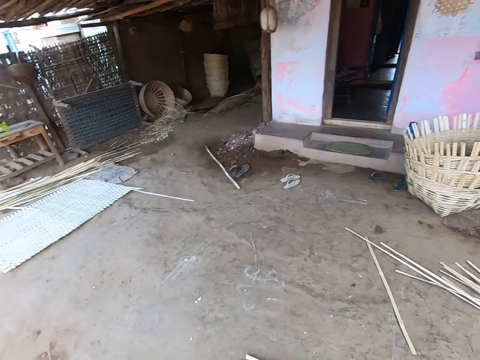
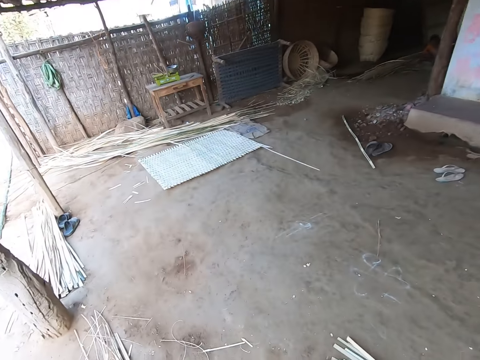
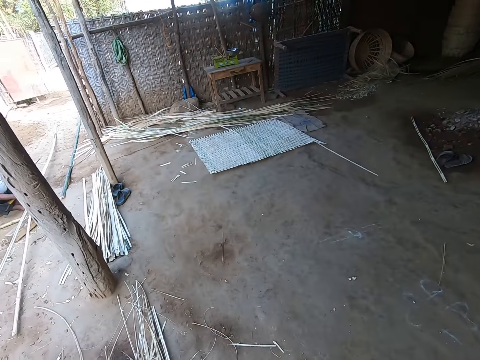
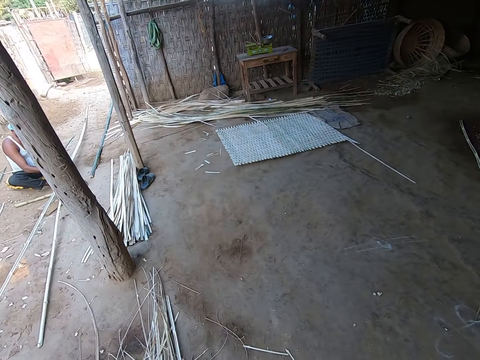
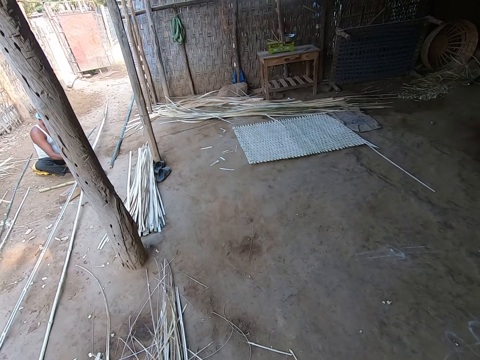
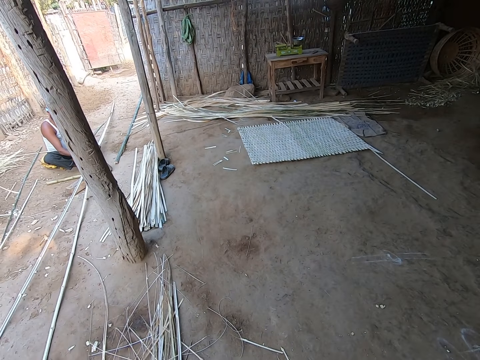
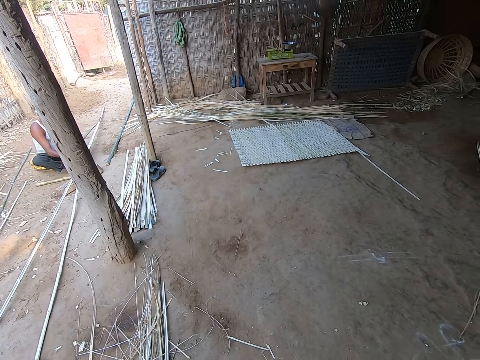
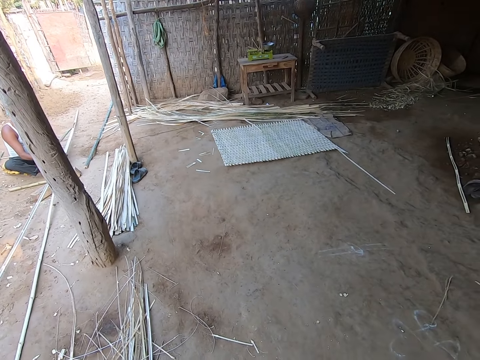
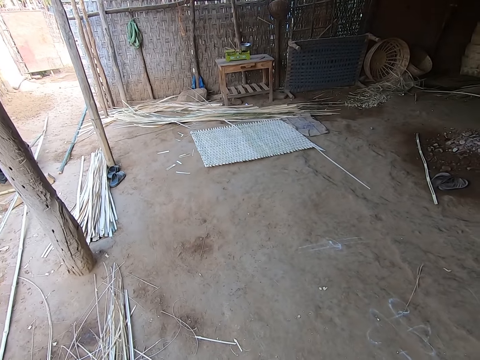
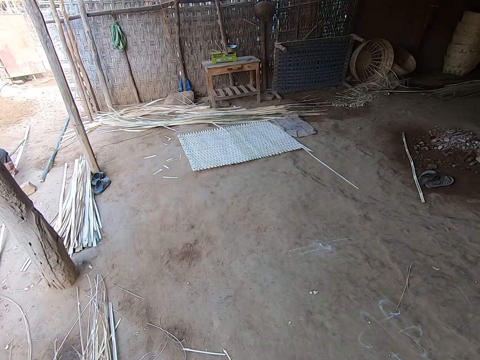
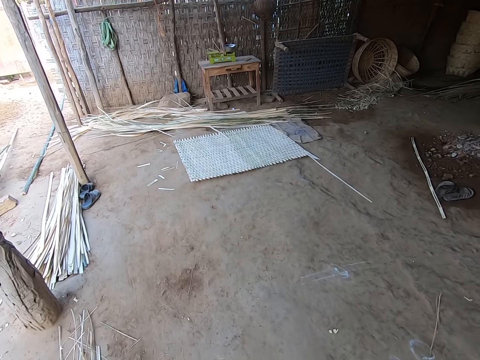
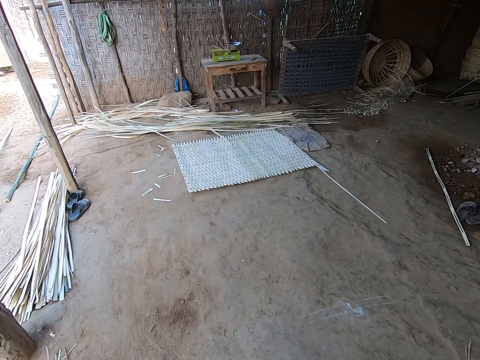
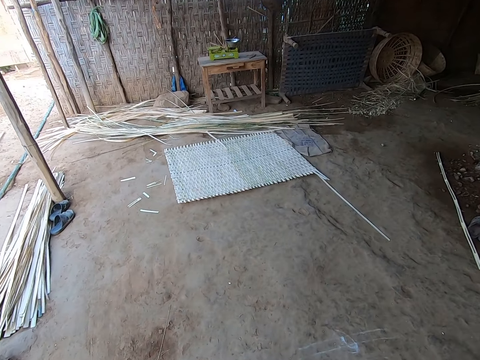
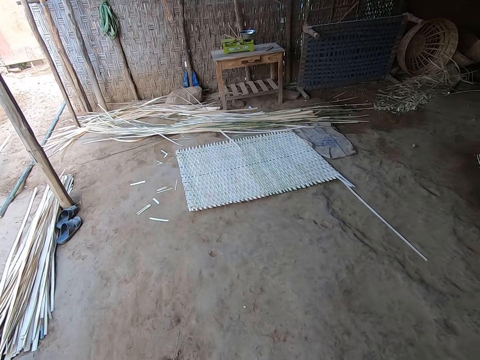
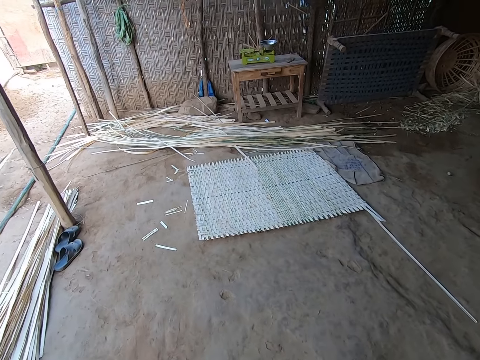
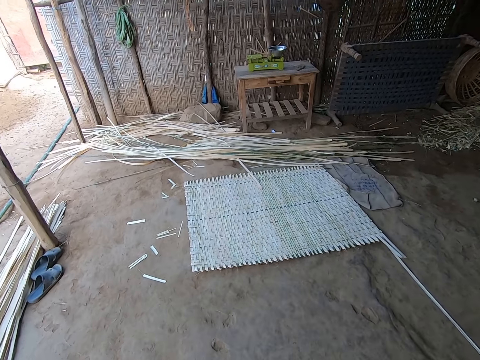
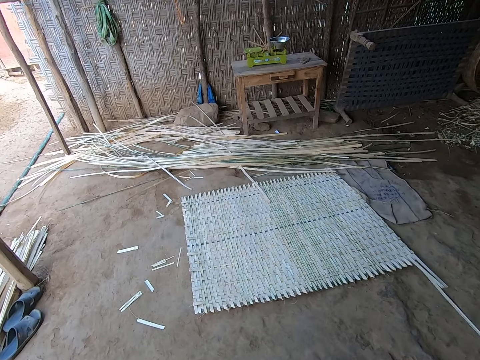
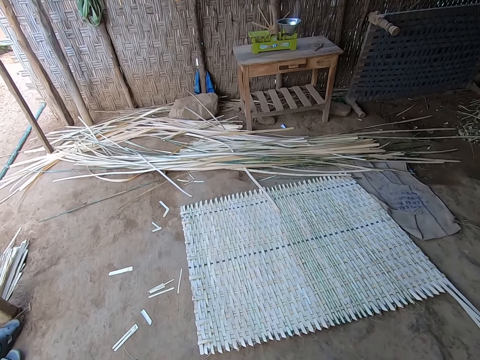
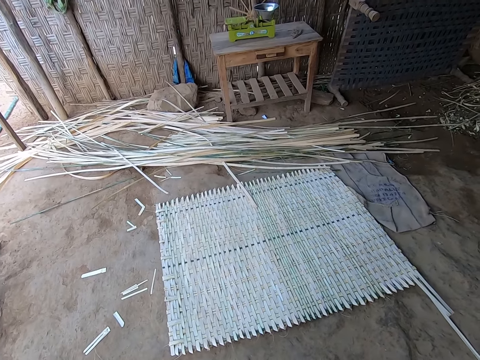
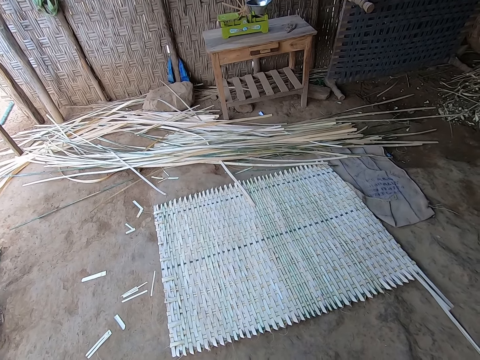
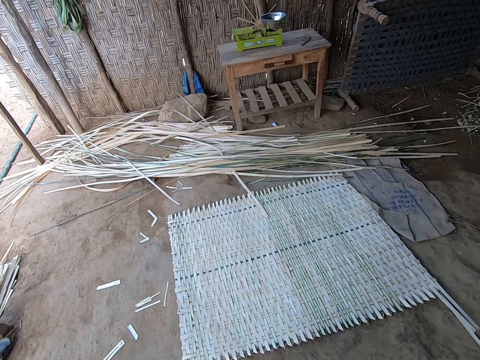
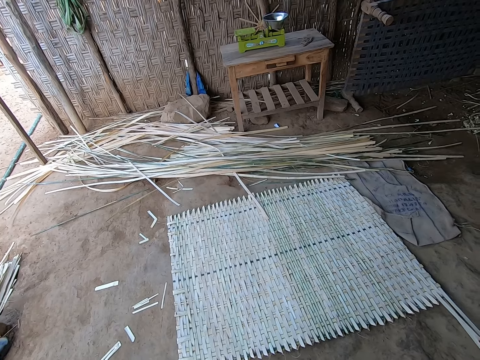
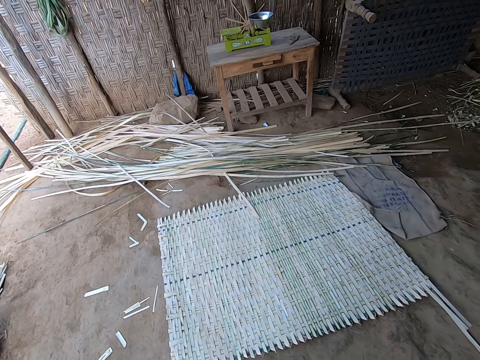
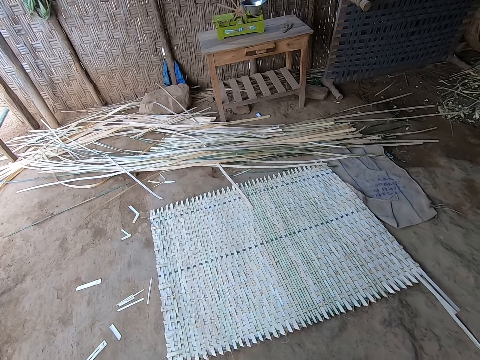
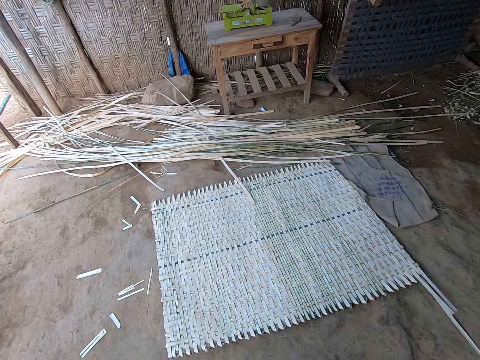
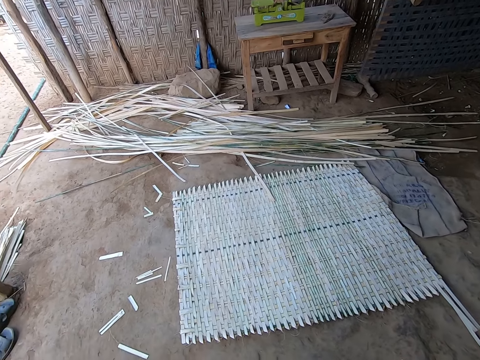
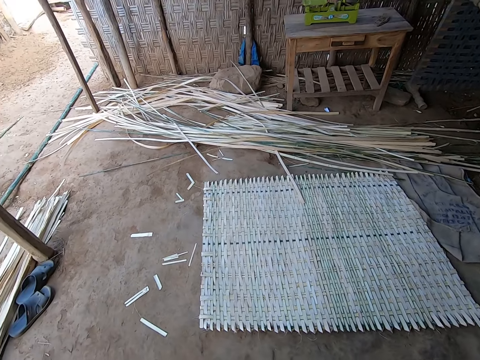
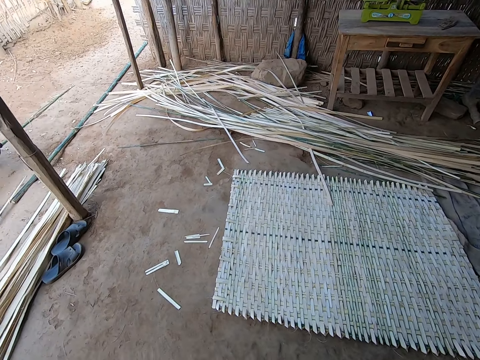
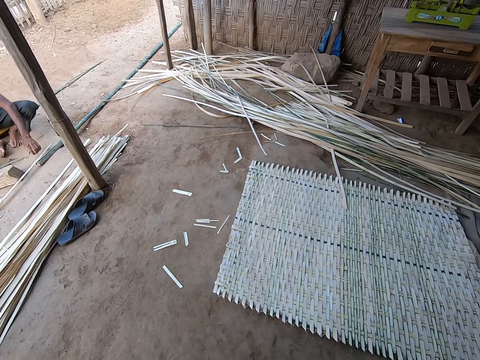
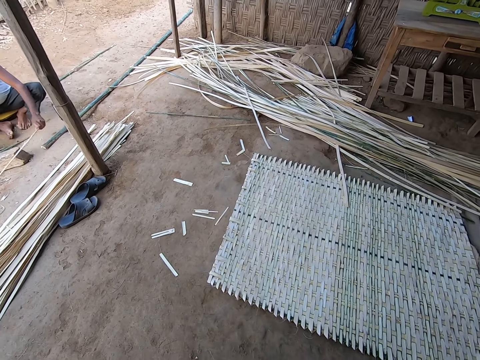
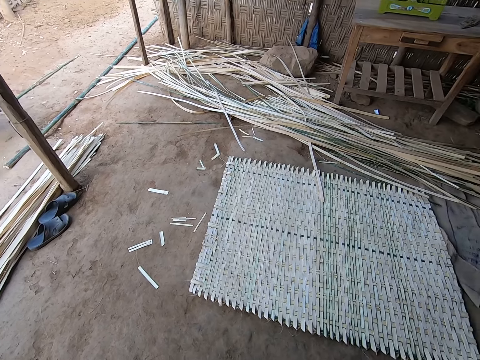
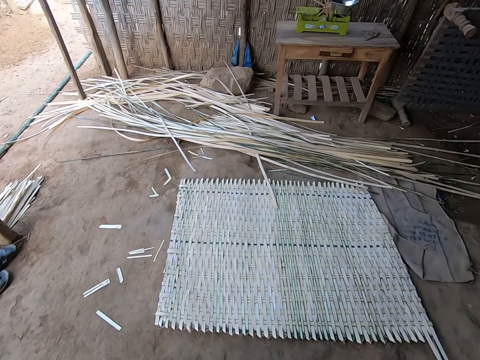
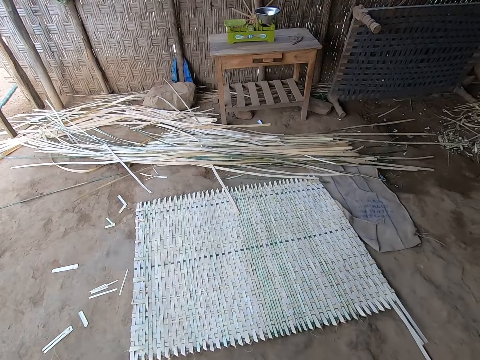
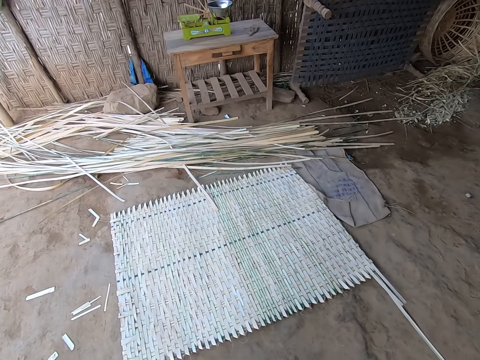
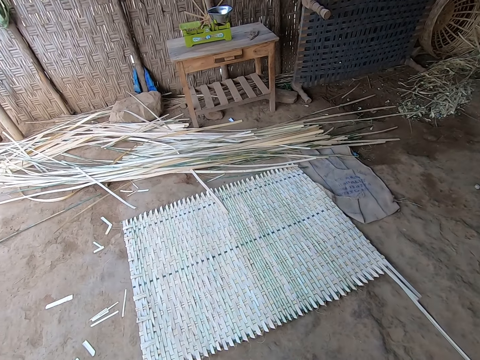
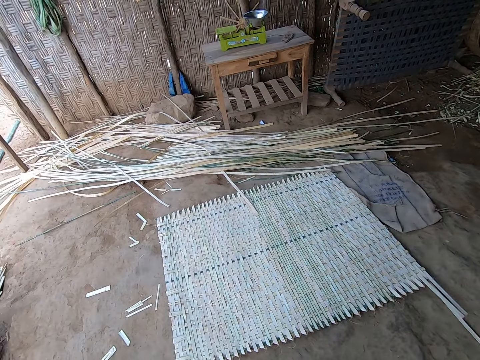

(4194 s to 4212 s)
The camera wearer interacts with the man. They look around the house. They walk around the house. They look around the house. The man picks a bamboo cane from the floor with his left hand.

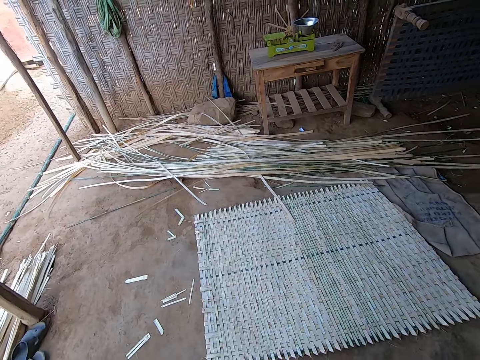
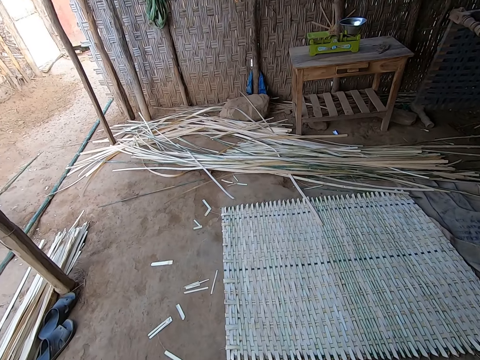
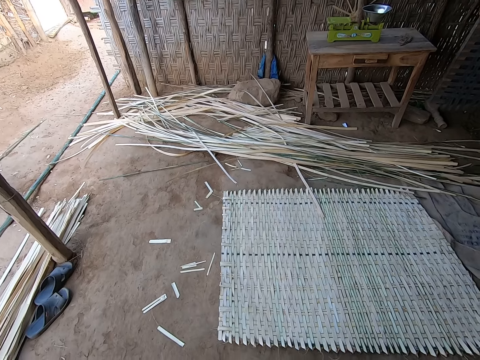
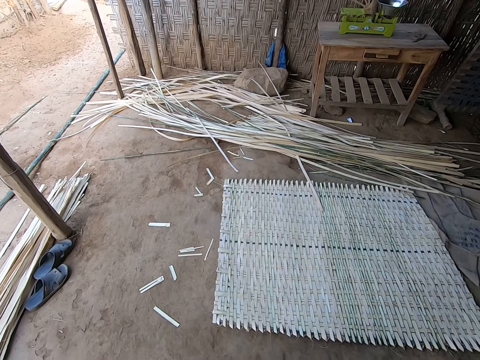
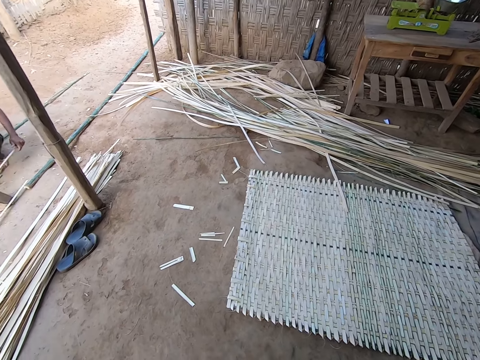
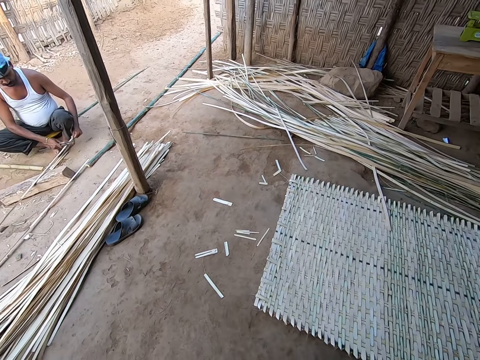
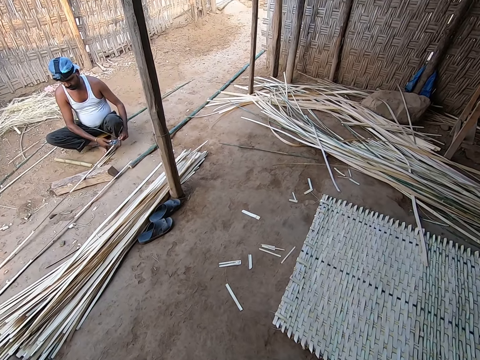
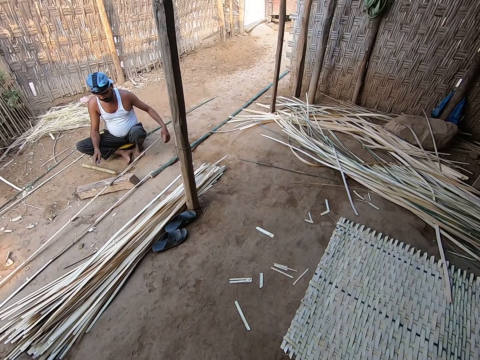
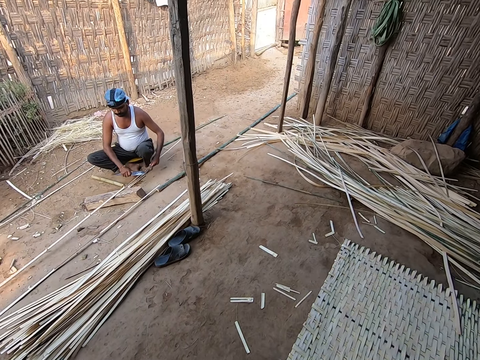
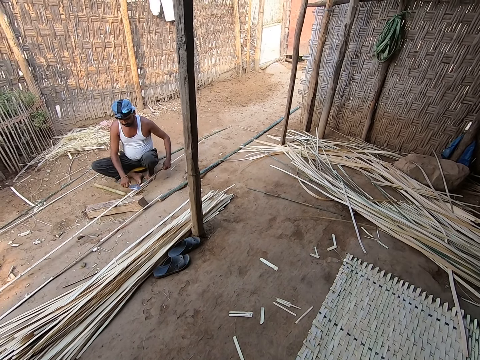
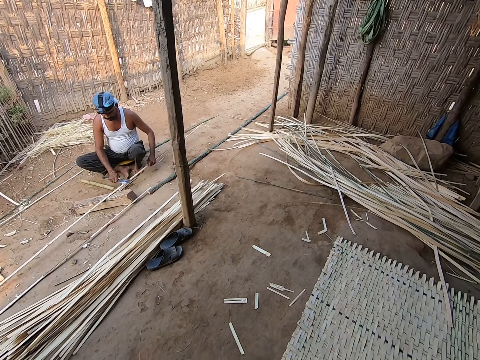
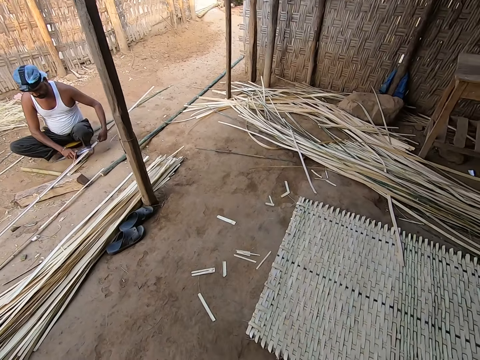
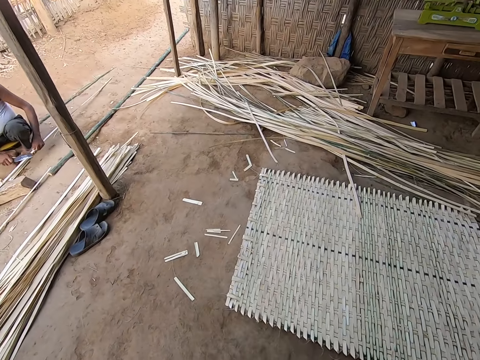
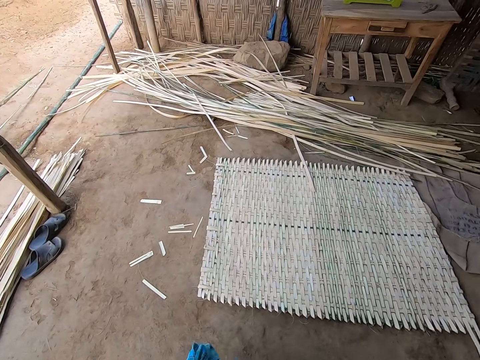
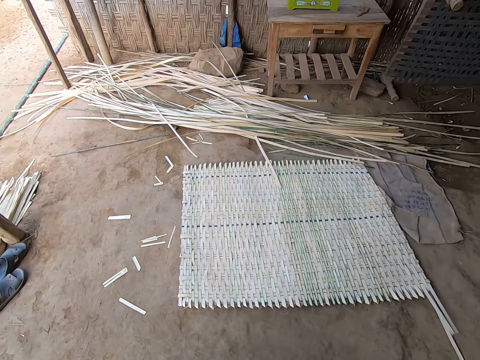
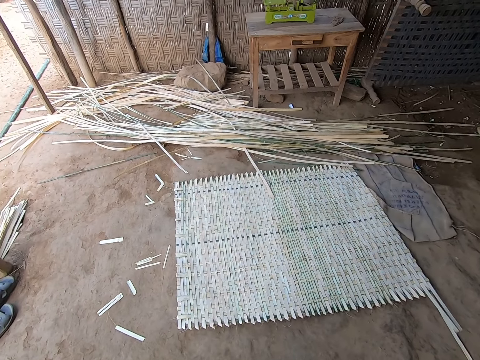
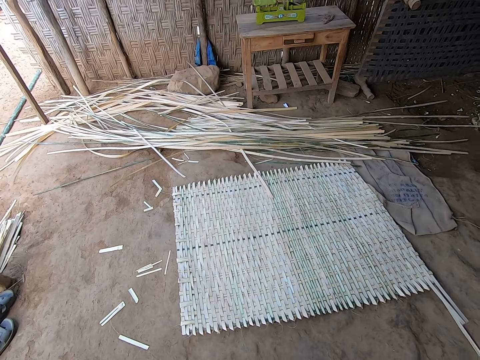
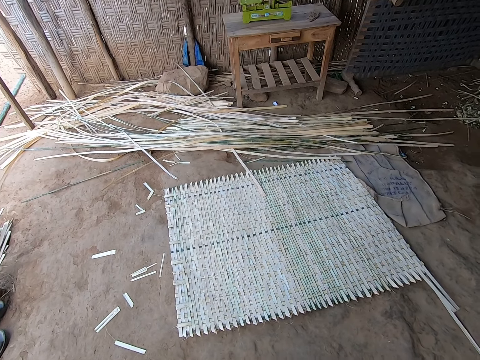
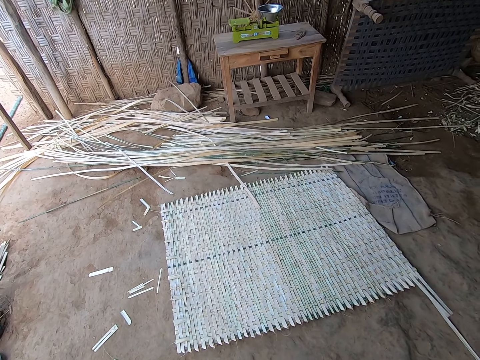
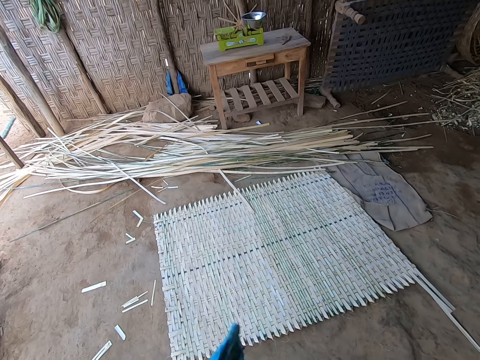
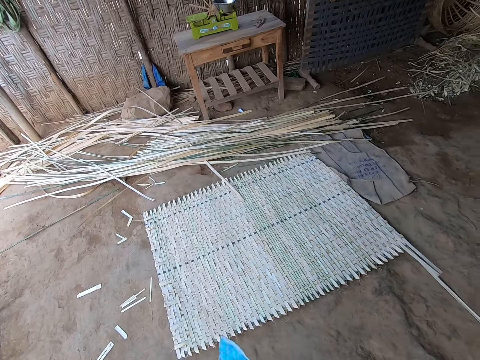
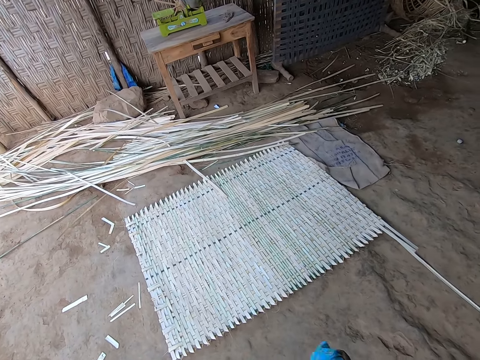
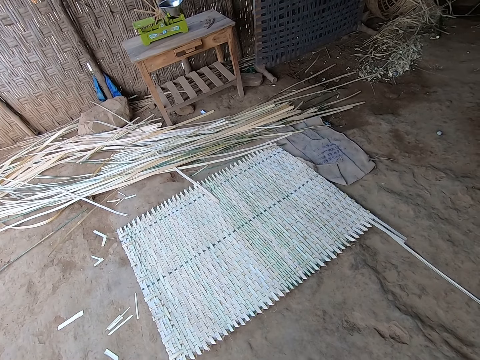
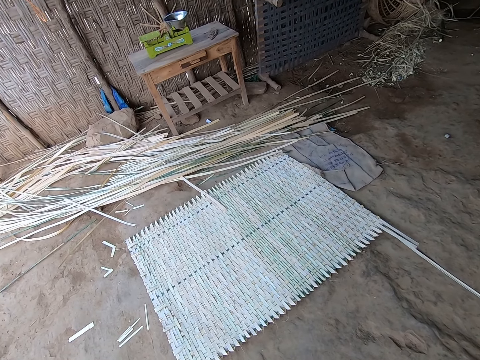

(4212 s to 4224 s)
The man strips the bamboo cane with a knife in his right hand.
